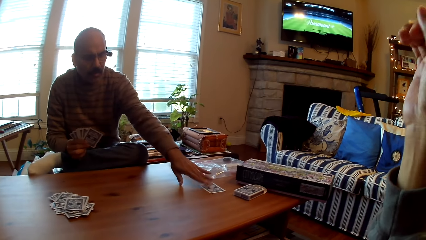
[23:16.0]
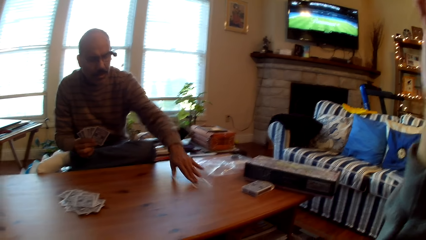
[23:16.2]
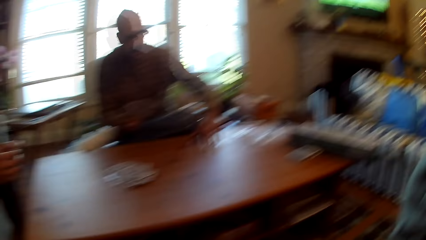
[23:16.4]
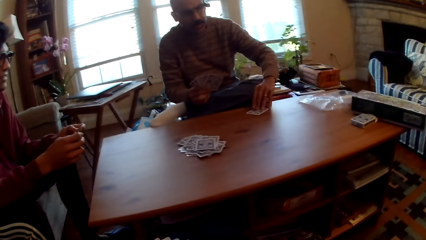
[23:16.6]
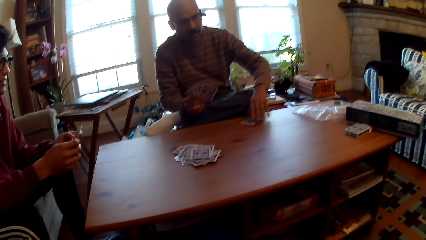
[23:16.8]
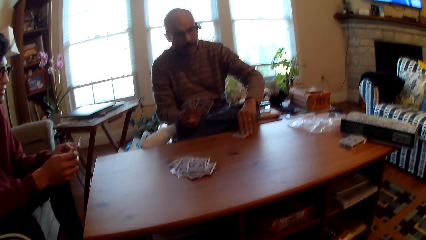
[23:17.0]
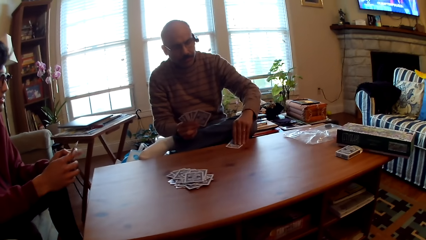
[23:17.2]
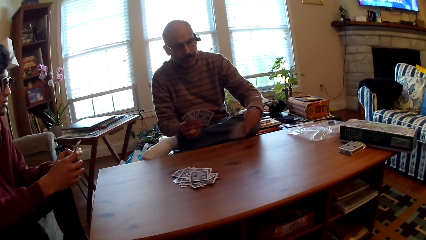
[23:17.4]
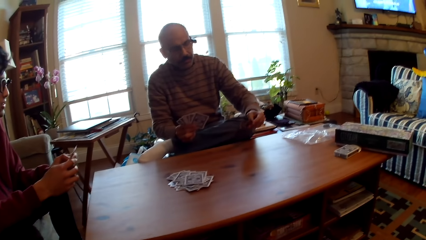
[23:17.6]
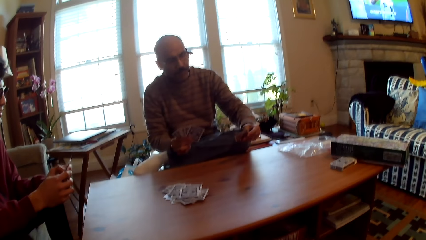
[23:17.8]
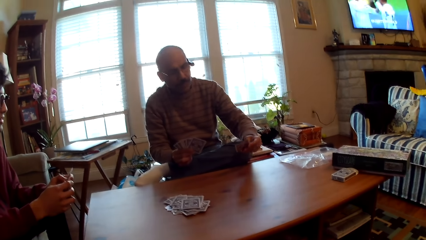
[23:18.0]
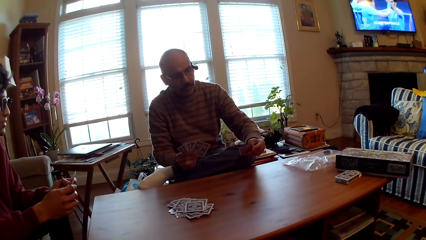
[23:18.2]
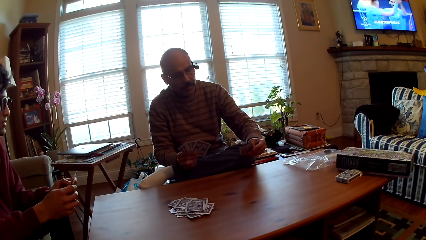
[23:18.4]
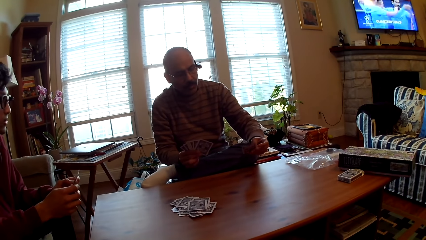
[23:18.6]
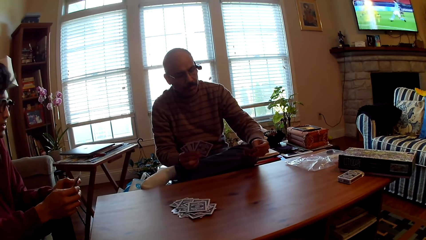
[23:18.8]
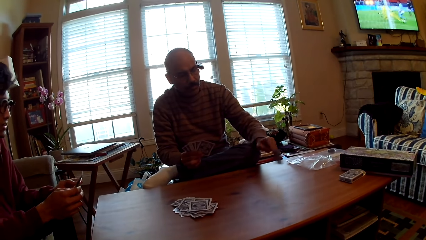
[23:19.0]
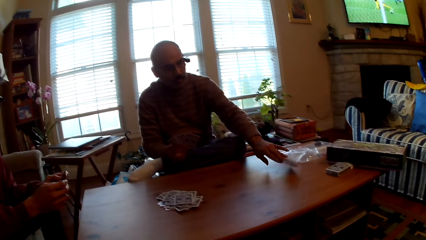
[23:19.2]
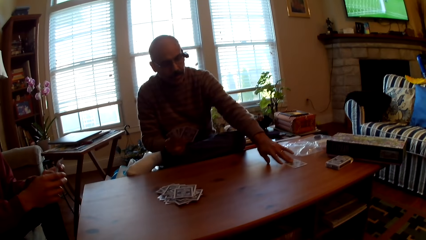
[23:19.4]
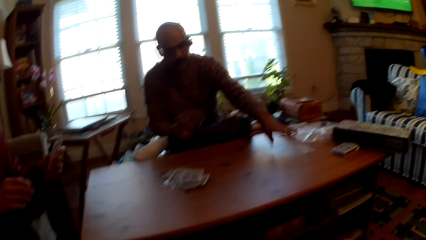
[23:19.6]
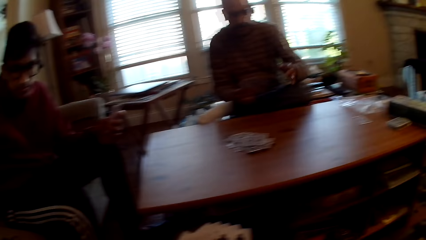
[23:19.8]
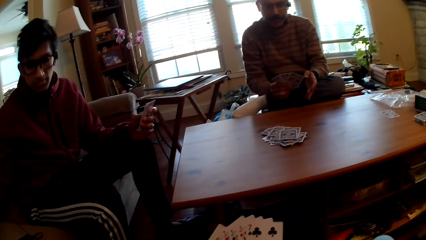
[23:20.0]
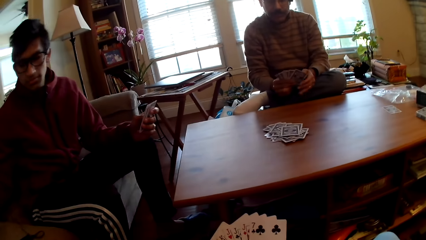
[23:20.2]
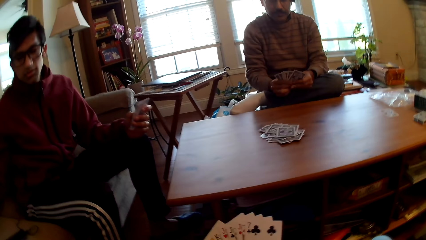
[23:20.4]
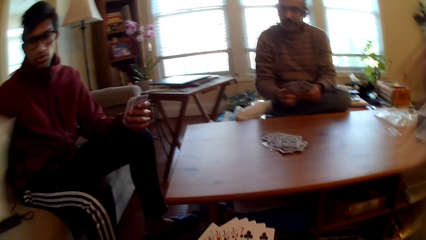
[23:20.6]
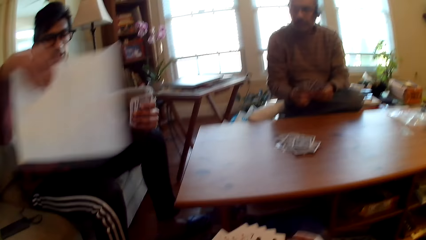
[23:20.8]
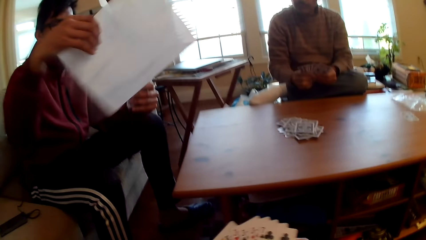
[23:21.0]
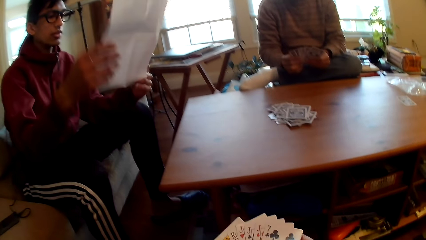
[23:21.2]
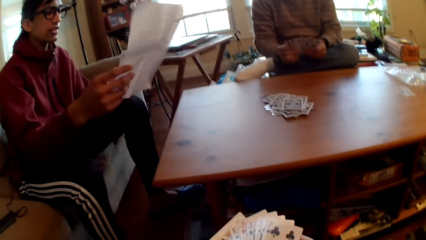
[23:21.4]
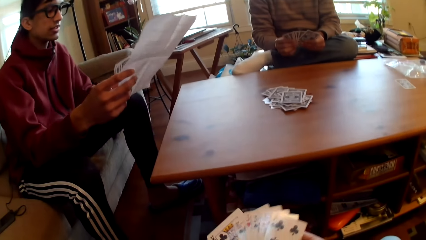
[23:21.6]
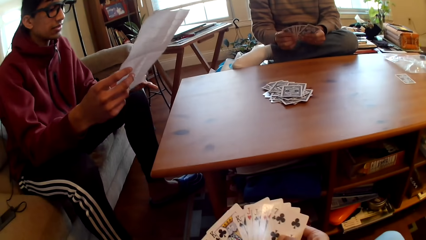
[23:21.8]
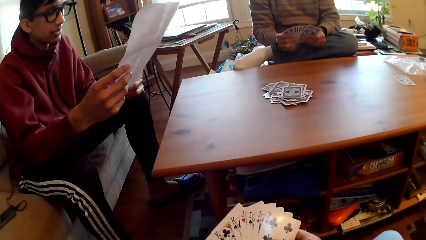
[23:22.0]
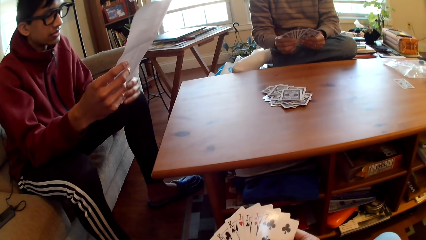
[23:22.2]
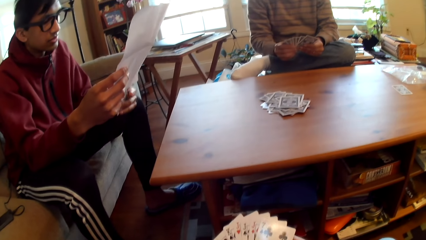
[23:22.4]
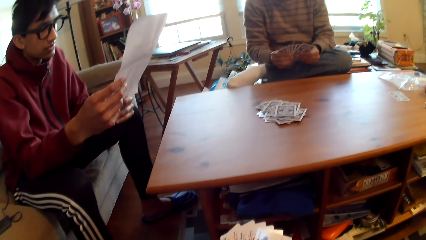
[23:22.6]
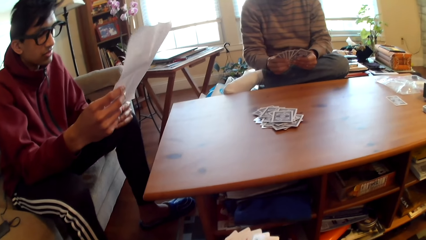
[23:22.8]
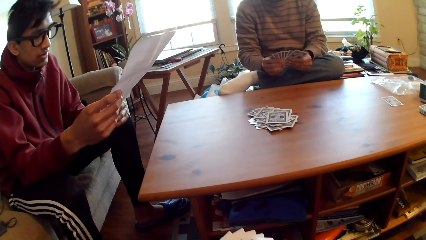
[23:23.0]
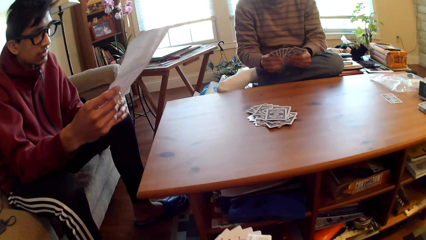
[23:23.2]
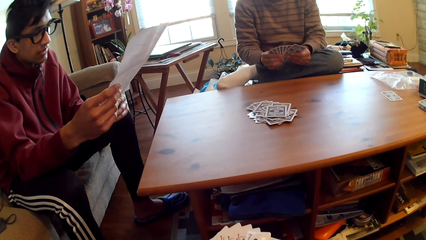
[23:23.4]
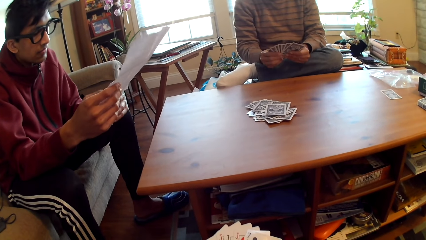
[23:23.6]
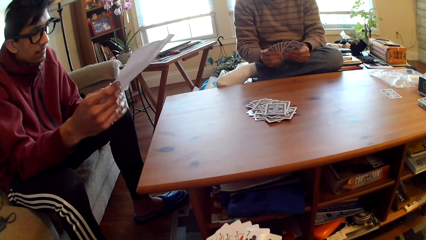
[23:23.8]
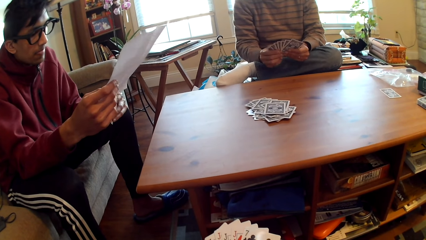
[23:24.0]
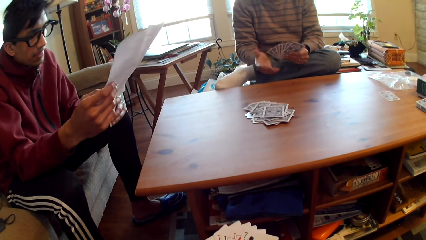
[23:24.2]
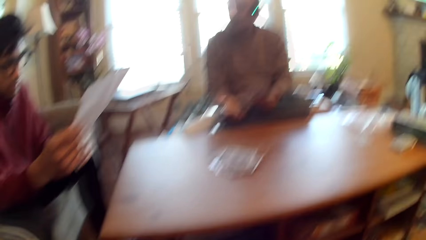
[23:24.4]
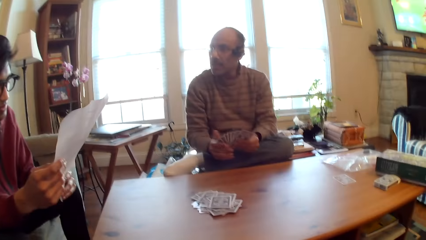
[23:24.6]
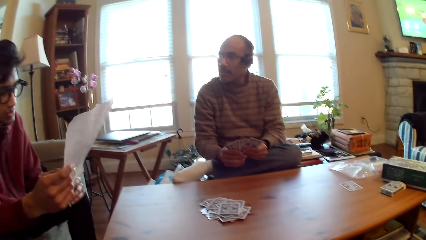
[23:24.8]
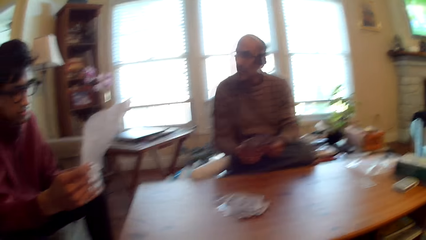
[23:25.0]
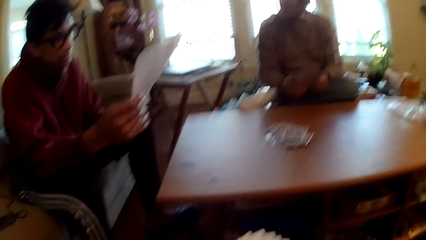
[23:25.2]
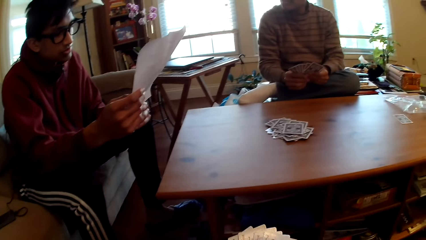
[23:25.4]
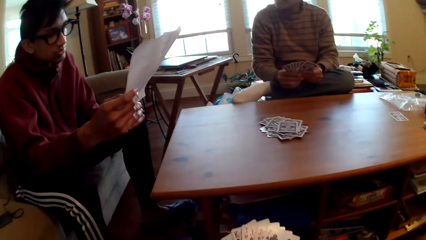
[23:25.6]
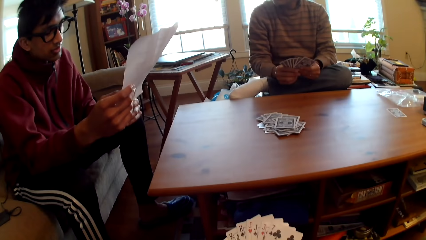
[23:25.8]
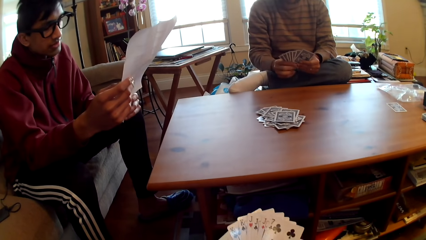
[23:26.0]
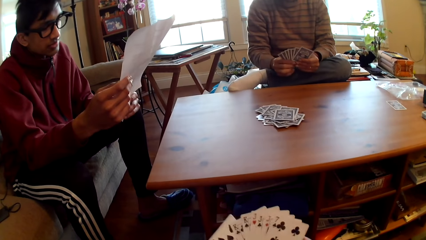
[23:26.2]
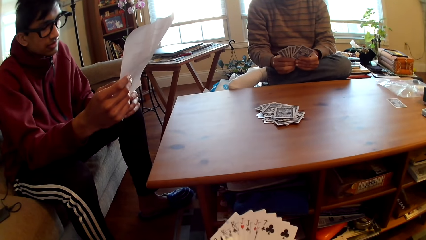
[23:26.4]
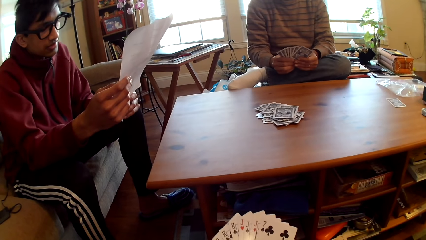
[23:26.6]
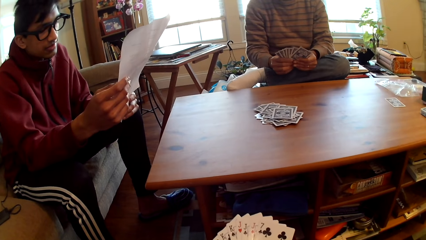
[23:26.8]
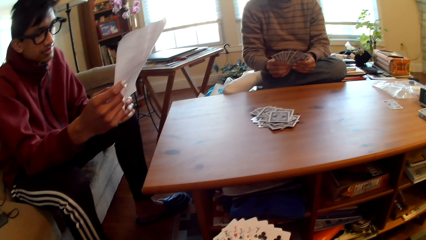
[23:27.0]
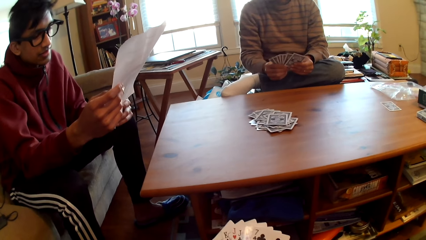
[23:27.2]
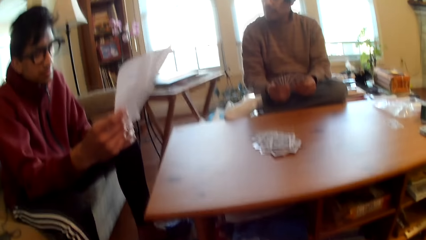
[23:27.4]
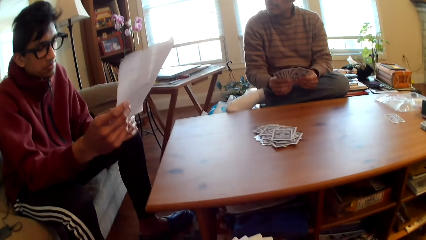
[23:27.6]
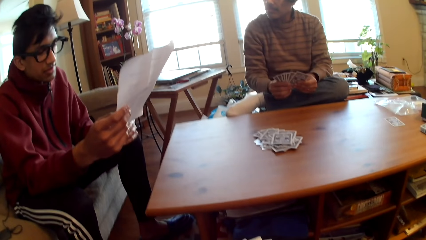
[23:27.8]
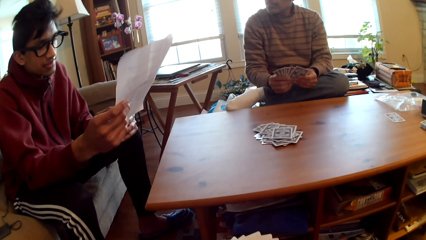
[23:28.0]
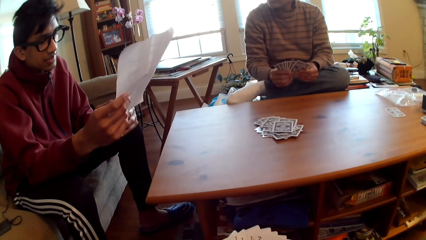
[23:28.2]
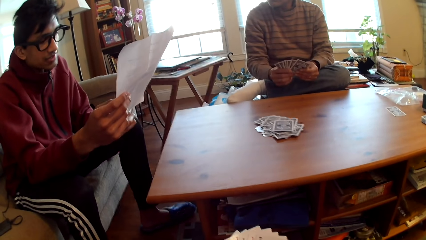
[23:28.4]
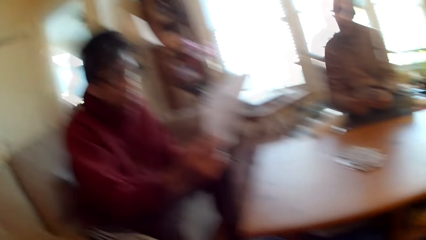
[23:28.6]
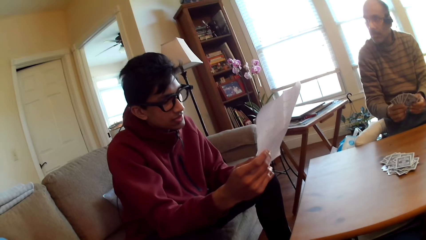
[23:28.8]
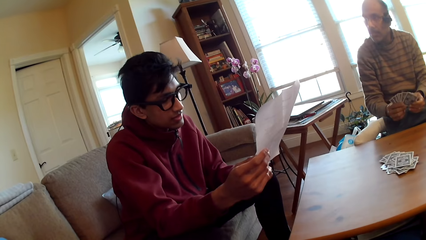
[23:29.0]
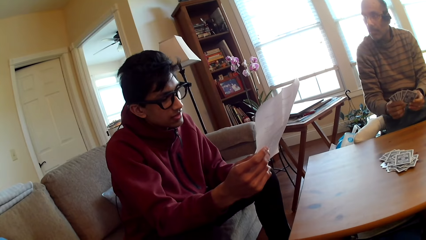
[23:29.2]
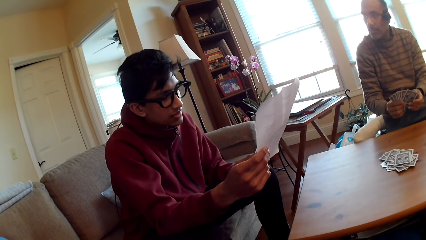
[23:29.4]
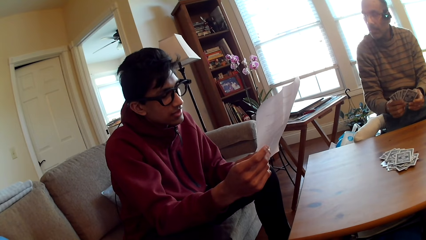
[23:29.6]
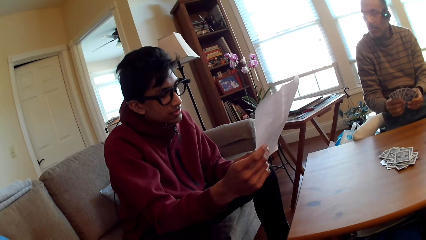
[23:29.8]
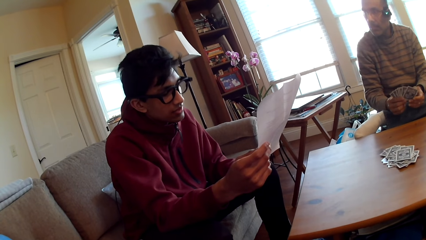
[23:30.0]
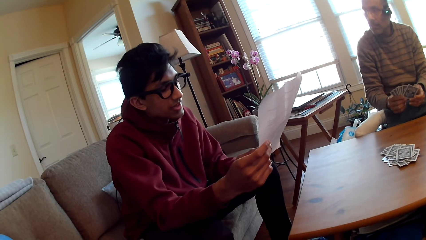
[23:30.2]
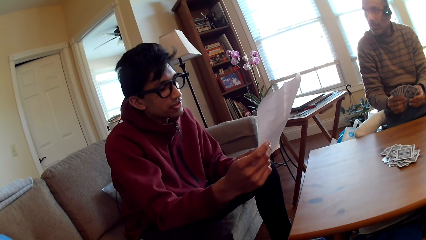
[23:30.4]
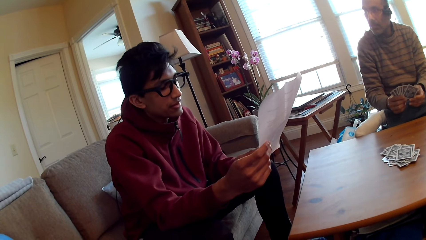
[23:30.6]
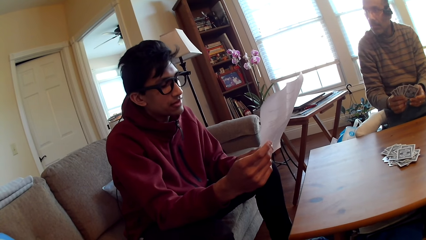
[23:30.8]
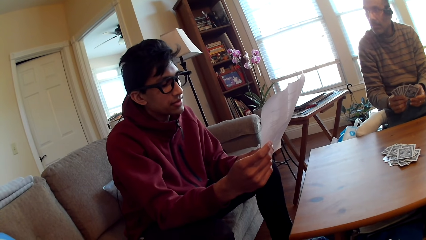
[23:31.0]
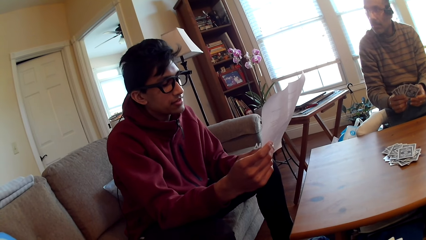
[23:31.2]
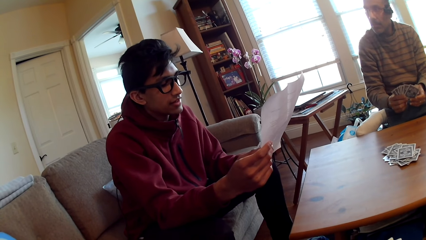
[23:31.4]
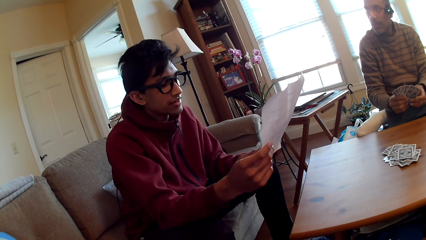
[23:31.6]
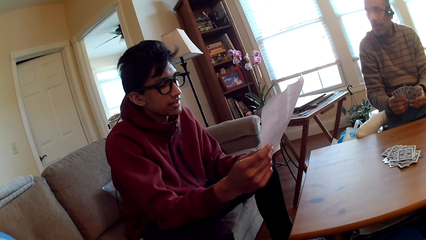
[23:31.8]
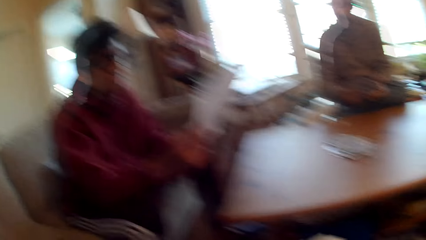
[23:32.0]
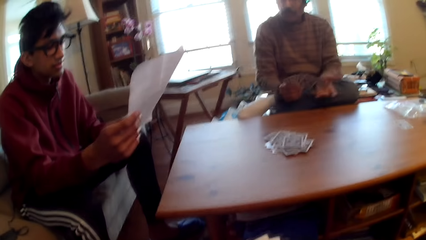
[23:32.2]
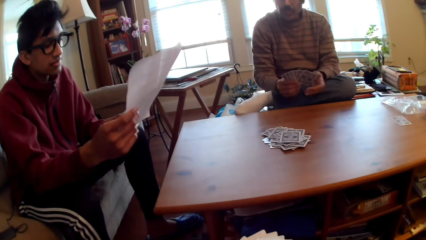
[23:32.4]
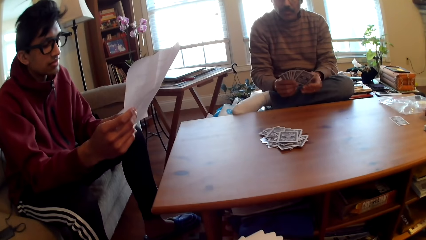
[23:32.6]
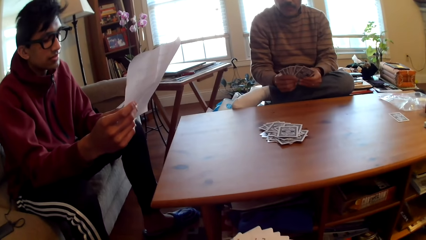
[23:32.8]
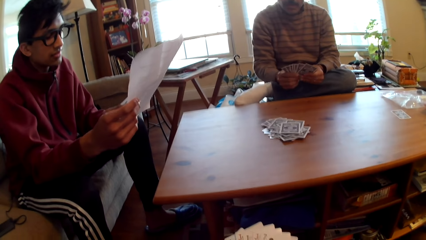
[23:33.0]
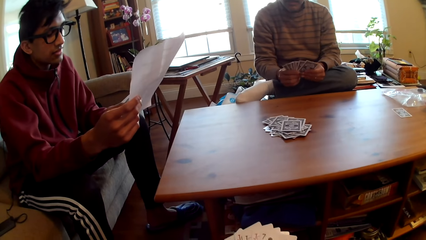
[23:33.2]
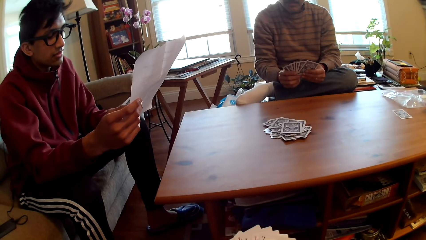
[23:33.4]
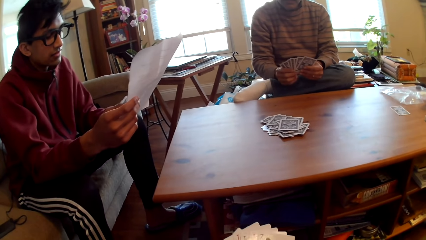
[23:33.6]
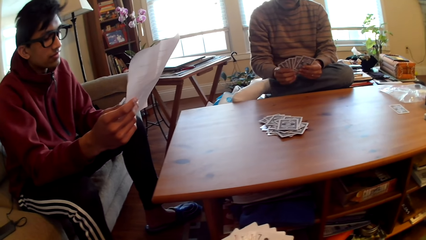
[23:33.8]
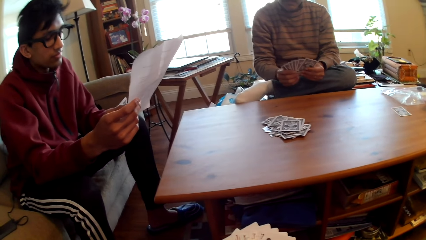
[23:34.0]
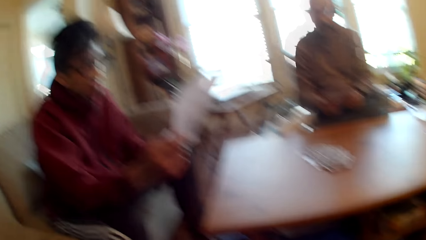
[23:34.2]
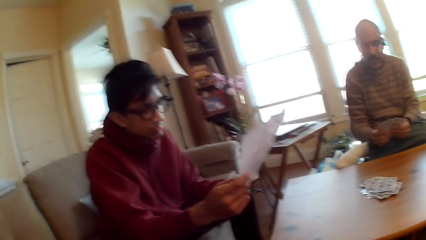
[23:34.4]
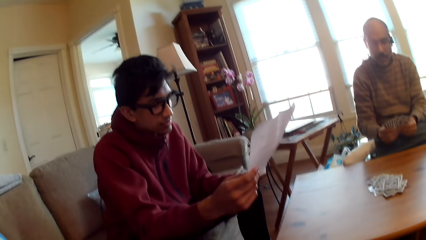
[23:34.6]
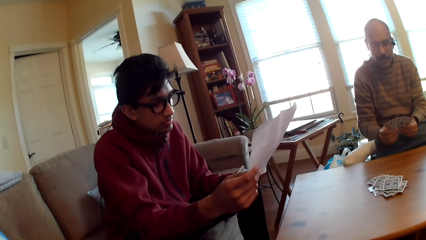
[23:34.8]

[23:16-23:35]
The camera wearer adjusts the camera. A man moves the card. The man picks up the card, looks at the card, and drops the card on the table. Another man picks up a piece of paper. The other man reads the paper. The first man looks at the other man.
